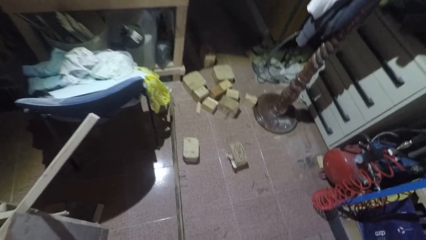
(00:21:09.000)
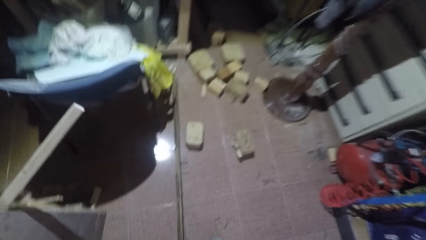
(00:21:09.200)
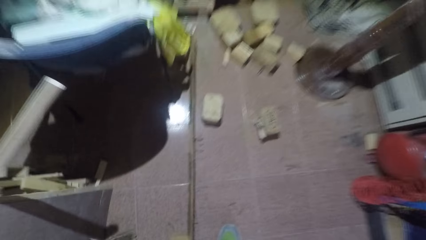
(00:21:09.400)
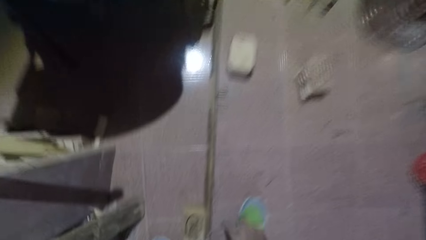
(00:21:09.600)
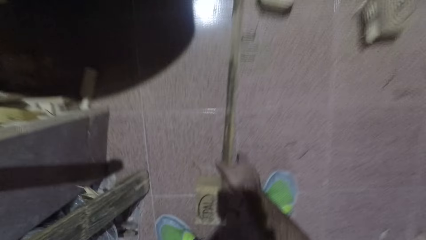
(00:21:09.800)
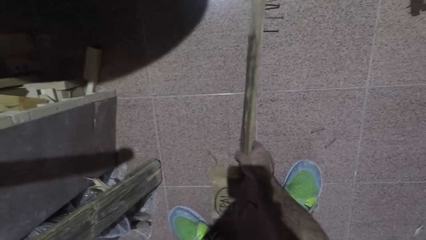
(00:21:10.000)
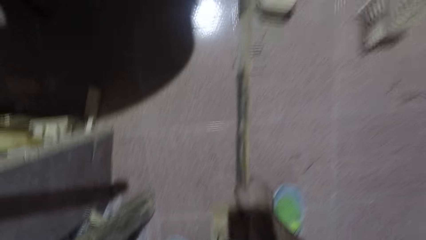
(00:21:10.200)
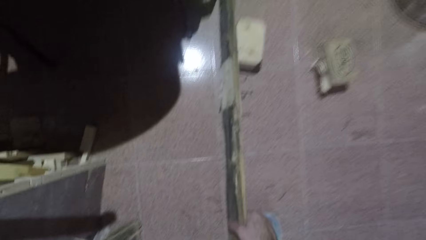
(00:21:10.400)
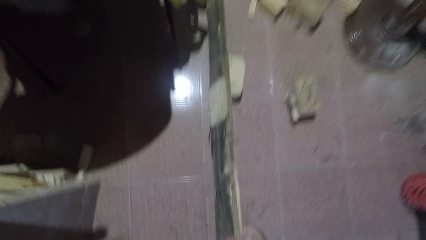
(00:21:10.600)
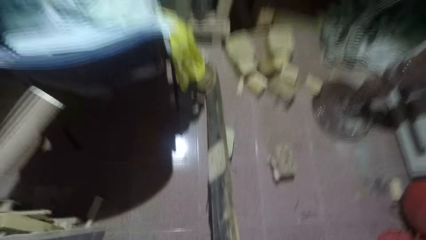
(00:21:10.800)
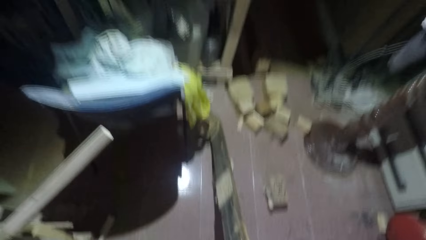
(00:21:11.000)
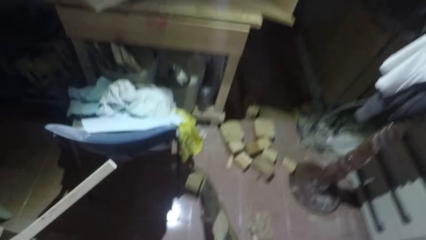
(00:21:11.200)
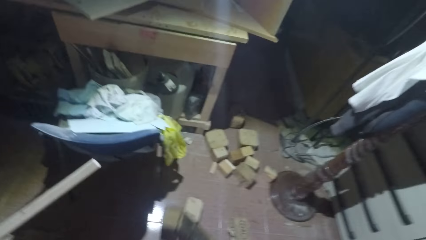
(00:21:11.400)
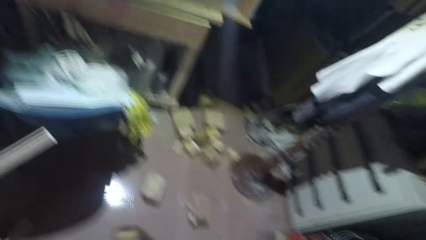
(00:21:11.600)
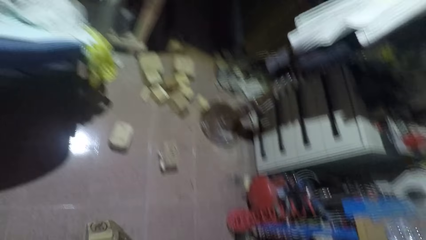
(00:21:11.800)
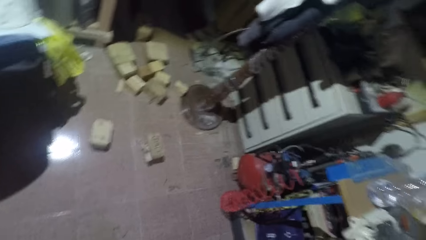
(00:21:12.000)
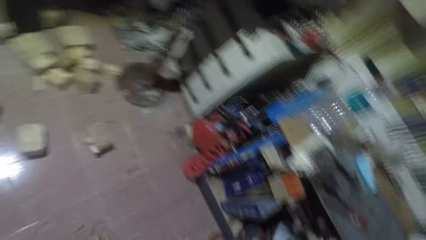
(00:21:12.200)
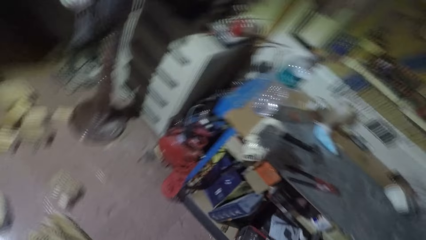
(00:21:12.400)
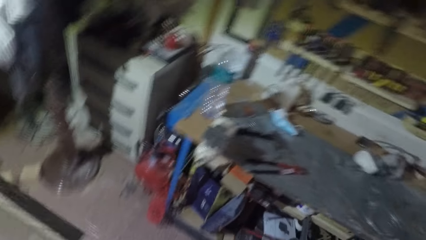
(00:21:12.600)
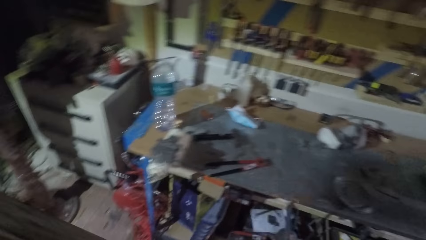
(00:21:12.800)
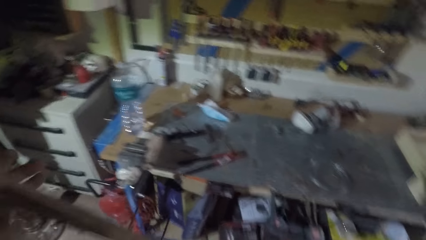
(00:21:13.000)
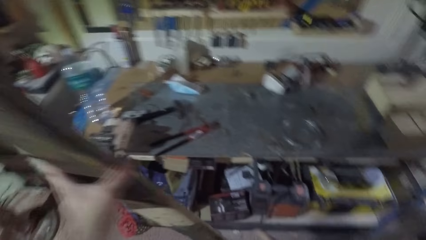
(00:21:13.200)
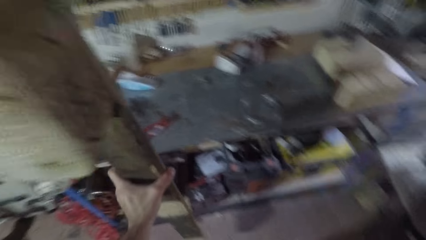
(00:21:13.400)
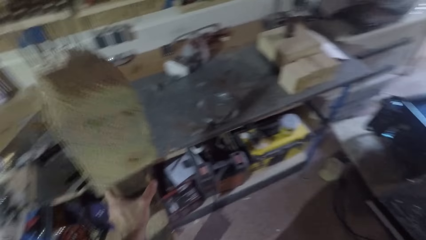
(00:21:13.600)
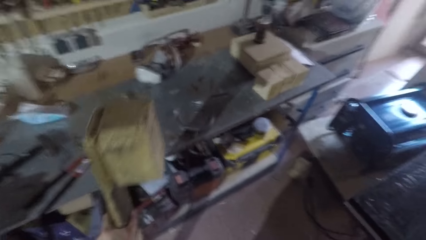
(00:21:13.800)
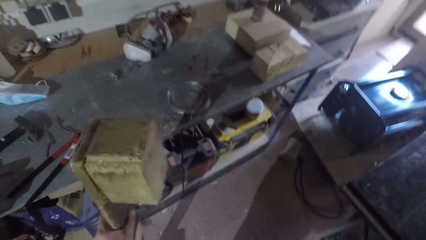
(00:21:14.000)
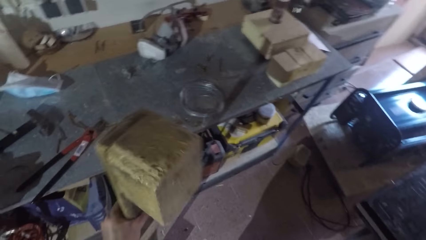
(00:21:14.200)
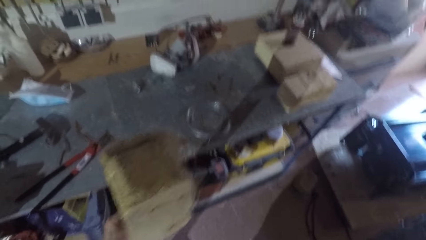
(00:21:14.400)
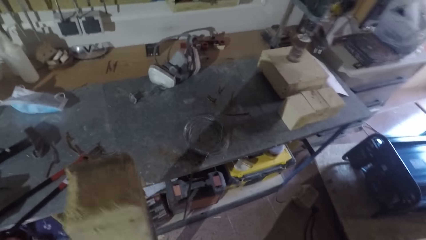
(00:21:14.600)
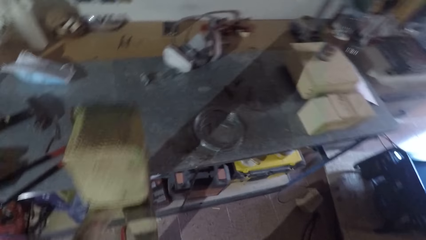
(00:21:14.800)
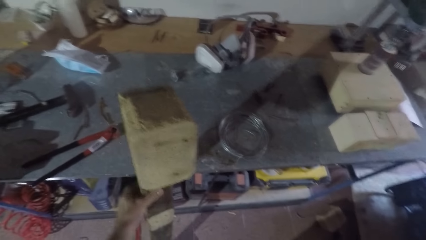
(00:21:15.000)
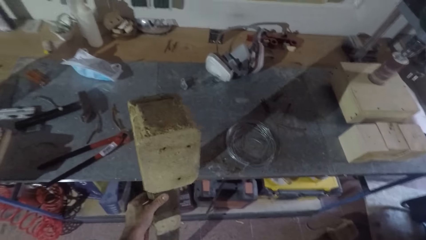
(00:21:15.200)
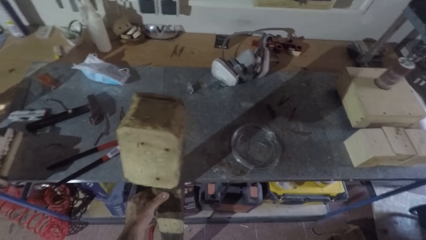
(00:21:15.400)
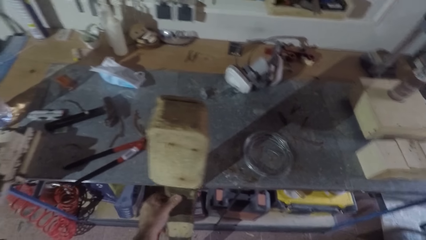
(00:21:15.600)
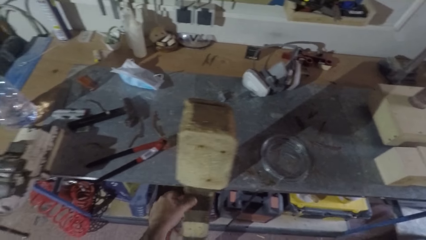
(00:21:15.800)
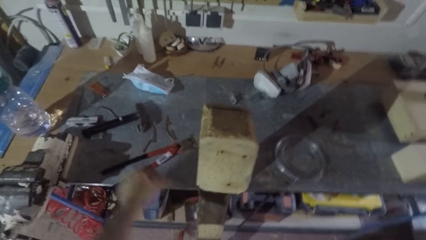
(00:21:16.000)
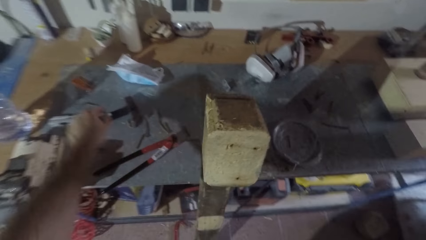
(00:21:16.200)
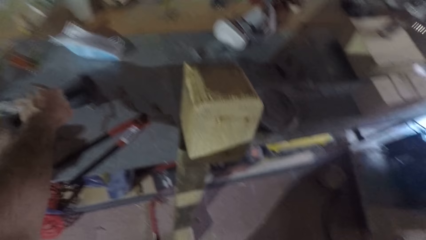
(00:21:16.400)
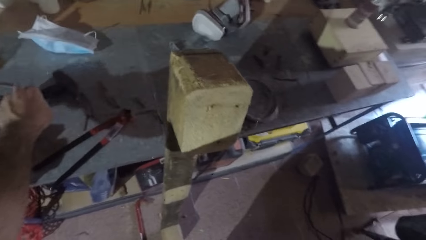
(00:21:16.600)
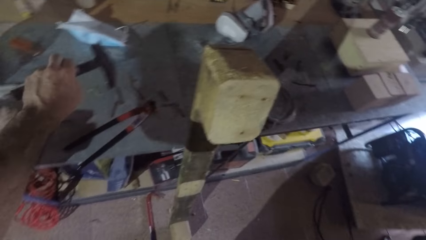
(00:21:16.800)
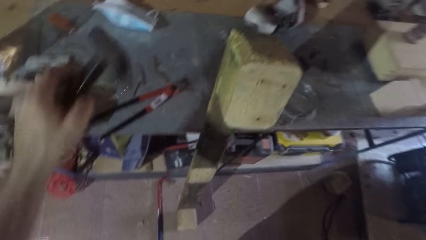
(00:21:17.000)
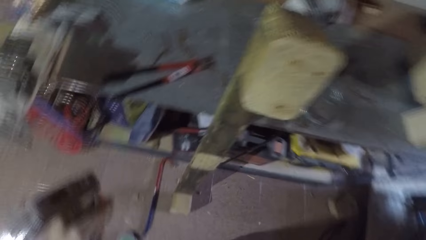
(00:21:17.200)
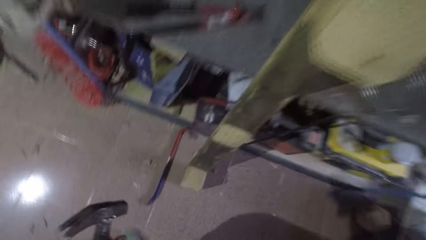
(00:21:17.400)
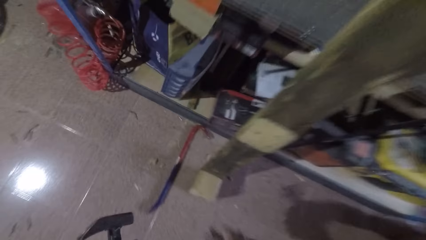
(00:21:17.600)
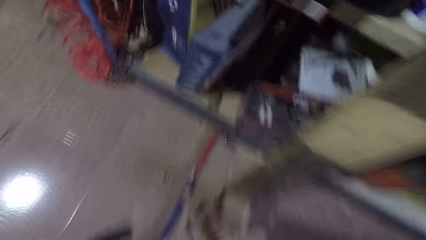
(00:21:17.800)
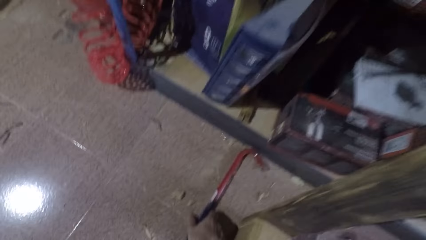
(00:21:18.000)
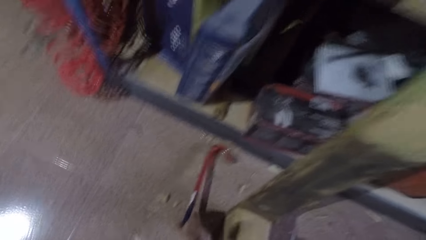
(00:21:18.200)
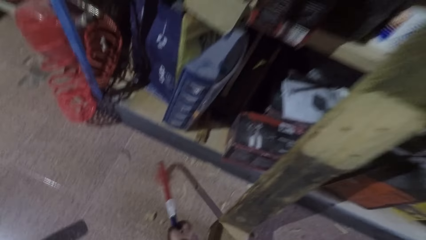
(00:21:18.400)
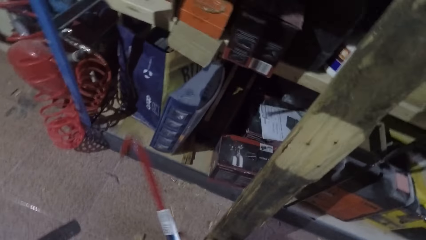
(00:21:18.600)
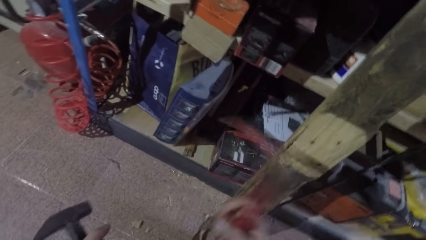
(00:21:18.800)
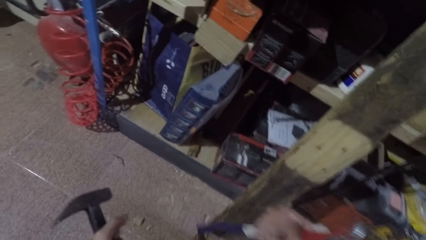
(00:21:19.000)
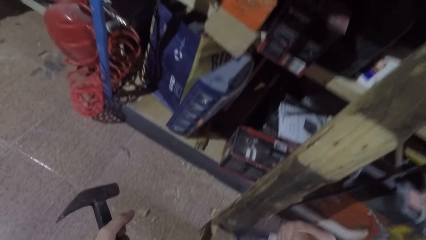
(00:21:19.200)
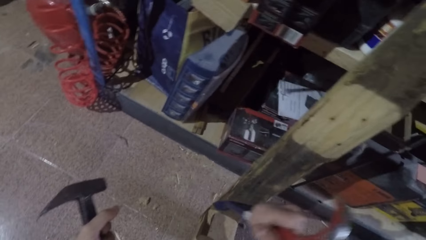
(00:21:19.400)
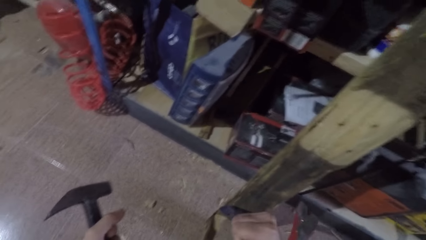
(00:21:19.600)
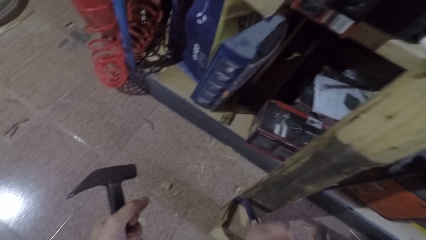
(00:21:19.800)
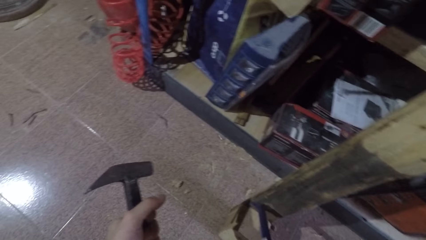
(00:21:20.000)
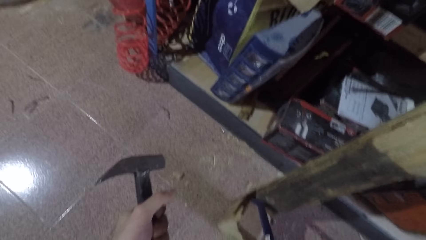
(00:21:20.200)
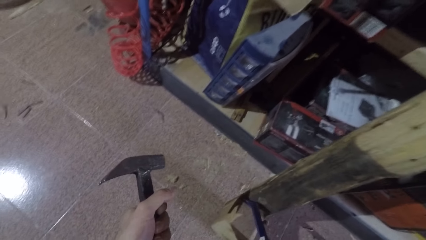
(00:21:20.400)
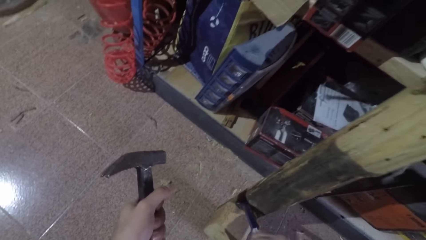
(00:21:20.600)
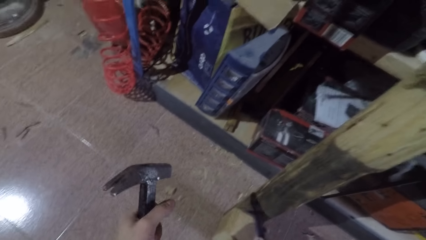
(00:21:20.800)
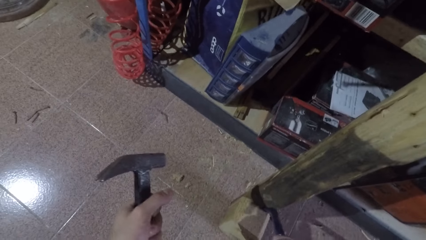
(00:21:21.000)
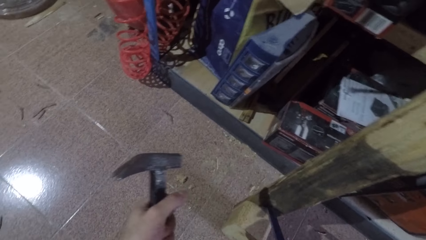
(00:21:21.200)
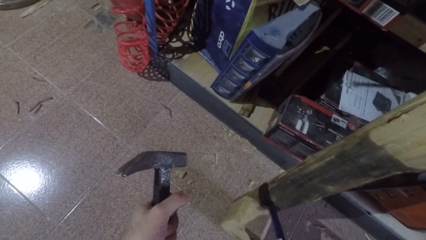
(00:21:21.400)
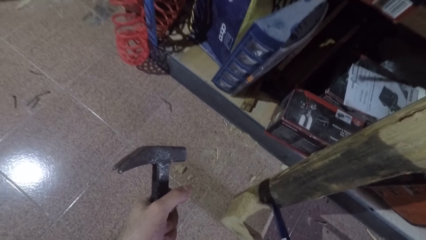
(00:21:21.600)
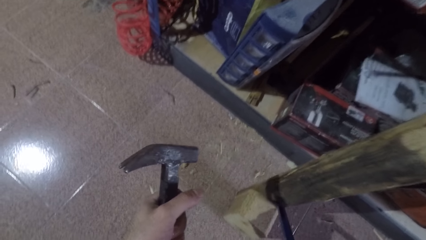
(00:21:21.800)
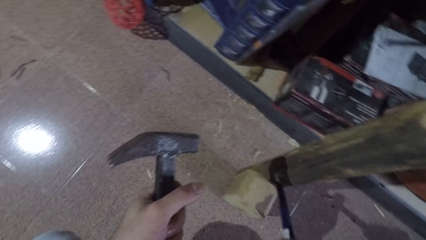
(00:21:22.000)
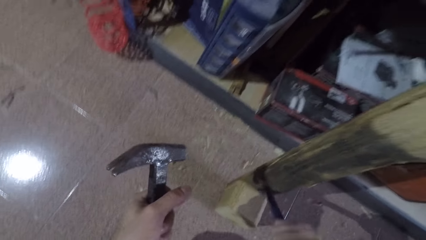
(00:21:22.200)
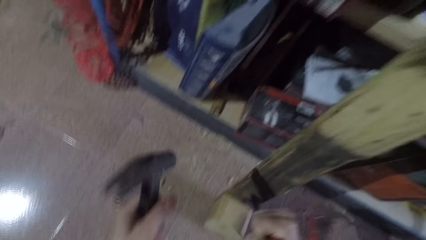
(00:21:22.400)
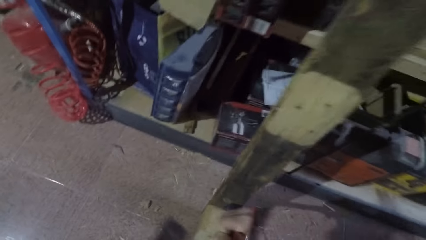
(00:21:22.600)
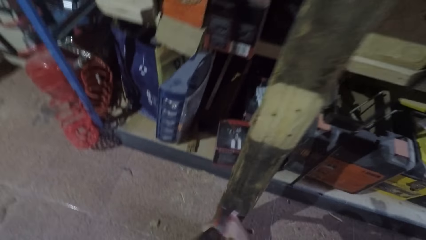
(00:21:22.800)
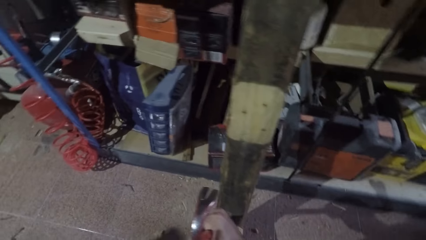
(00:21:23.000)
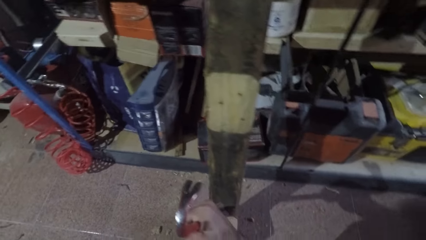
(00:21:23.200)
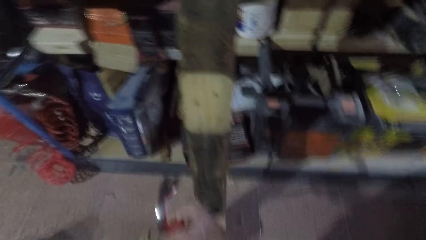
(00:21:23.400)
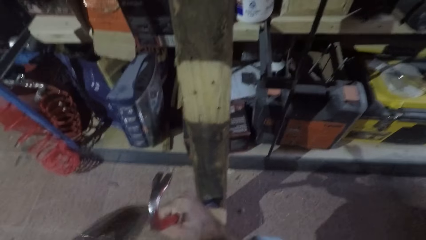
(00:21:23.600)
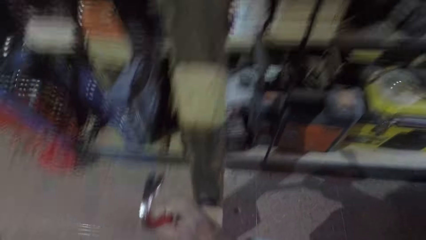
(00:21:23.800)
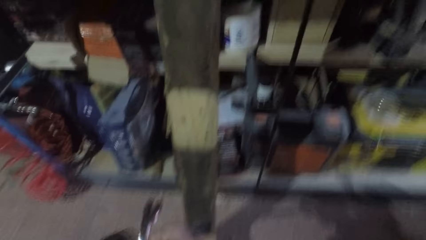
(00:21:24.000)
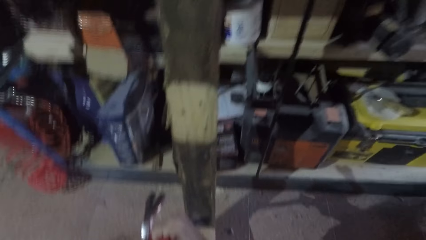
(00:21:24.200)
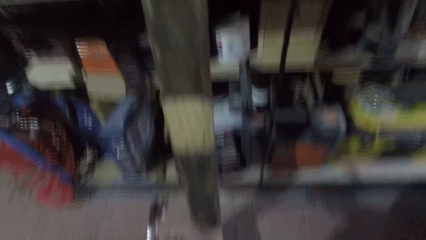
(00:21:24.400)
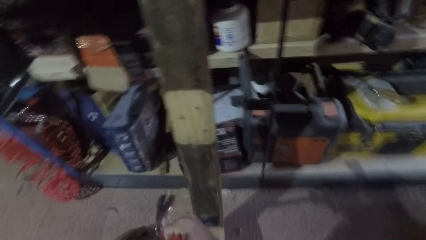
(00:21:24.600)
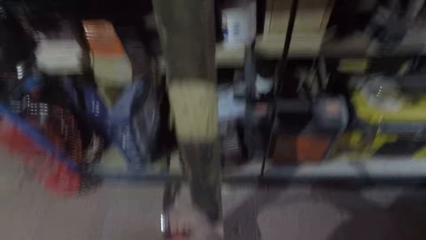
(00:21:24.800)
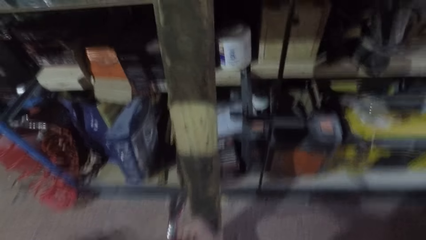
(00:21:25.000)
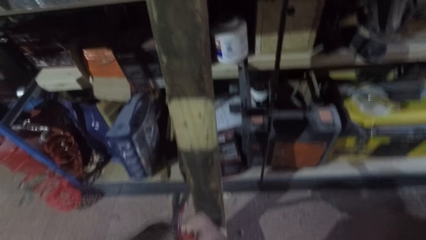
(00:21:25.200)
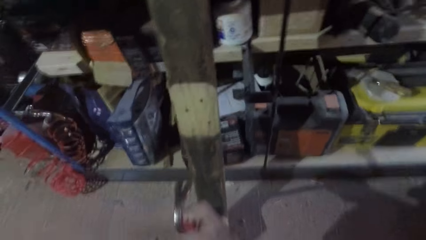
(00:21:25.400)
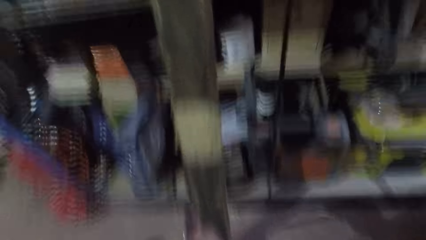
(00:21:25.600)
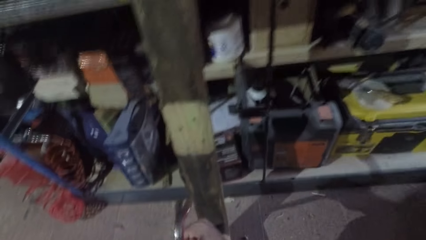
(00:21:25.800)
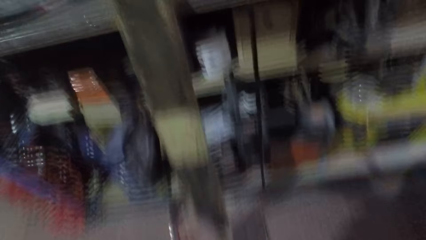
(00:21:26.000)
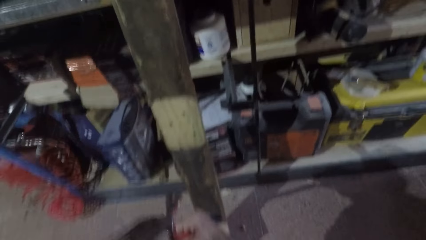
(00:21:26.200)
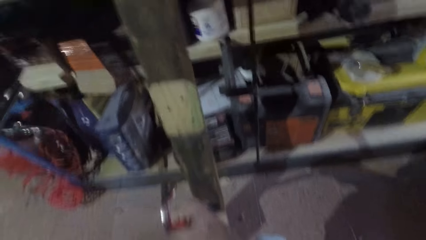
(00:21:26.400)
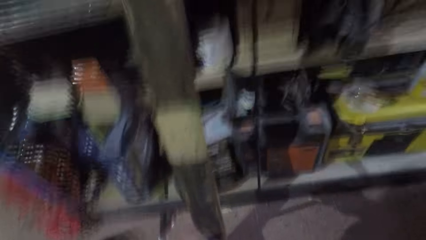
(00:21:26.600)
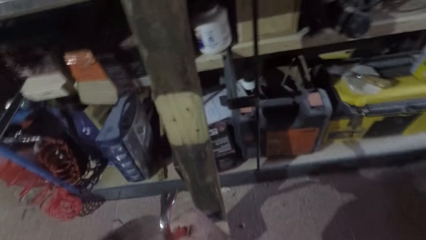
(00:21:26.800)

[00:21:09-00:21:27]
The camera wearer picks up a rectangular wood on the floor. They turn right. They place the rectangular wood against the shelf. They pick up the hammer from the shelf. They pick up the crowbar on the floor. They put the crowbar between a wood cube and the rectangular wood. They start hitting the crowbar with the hammer.
